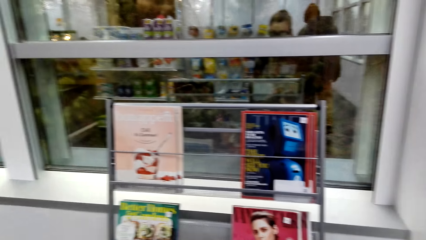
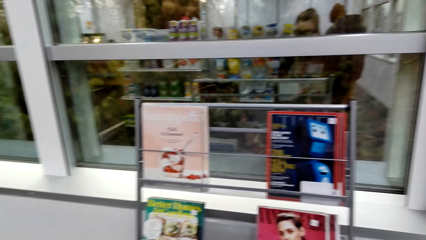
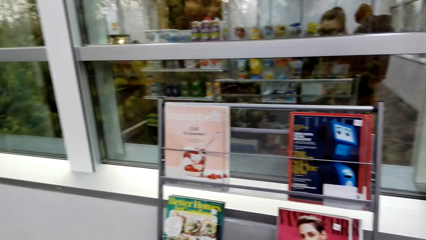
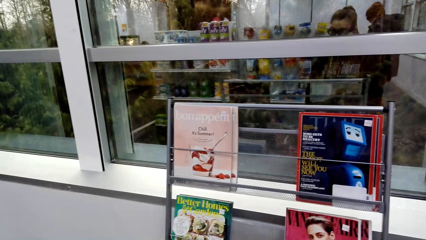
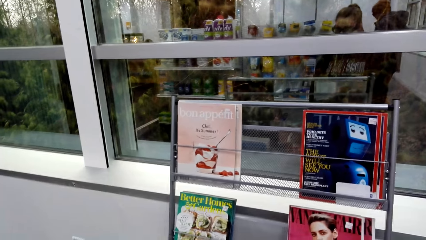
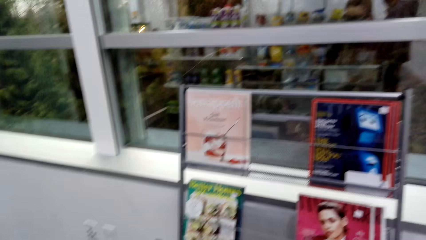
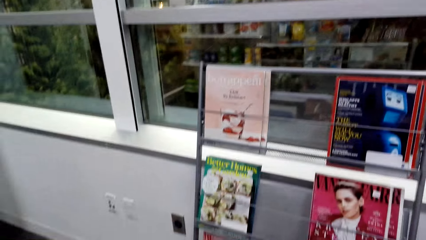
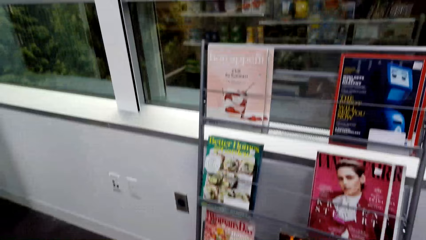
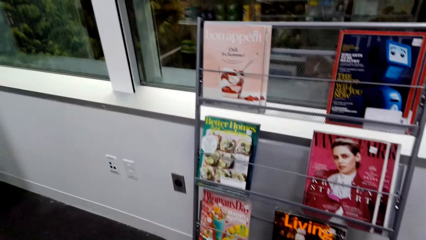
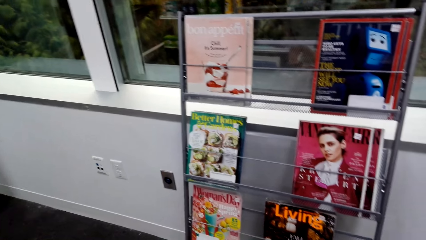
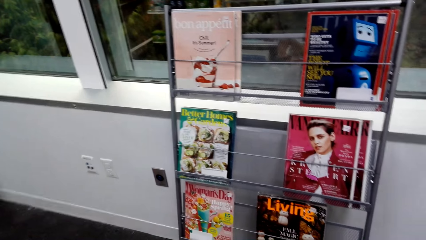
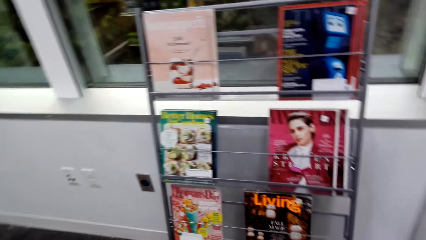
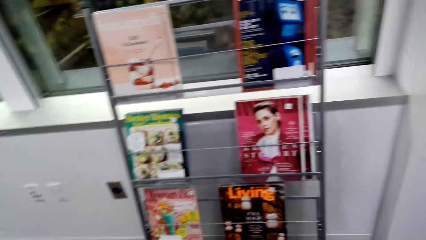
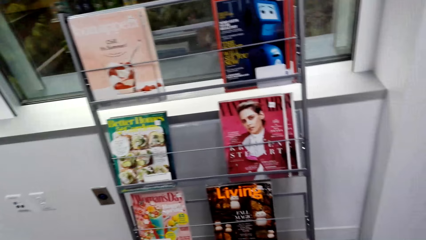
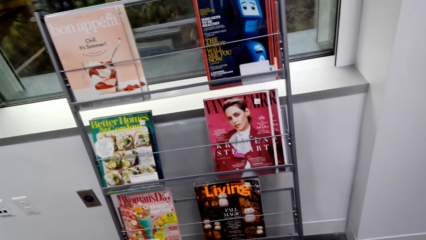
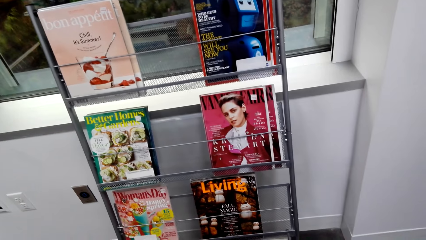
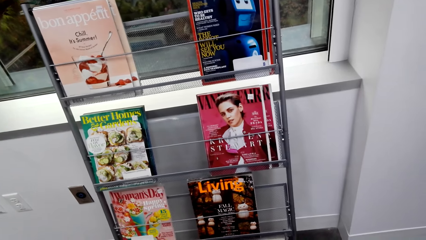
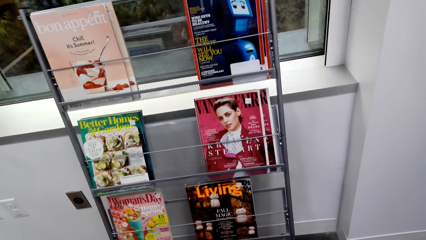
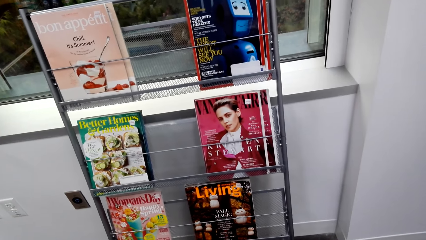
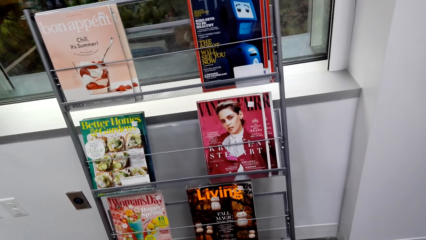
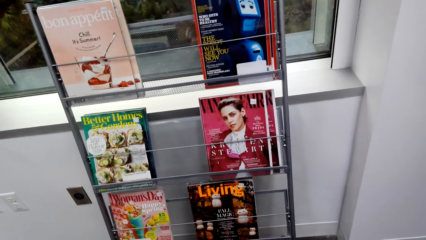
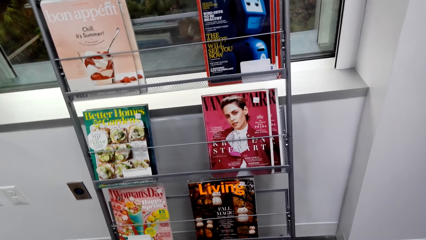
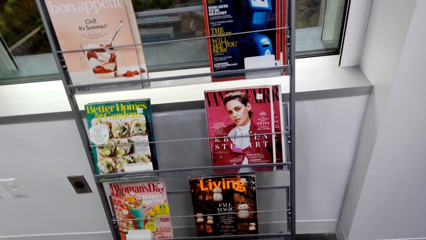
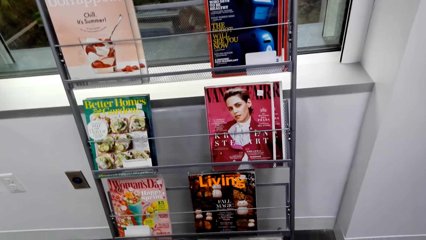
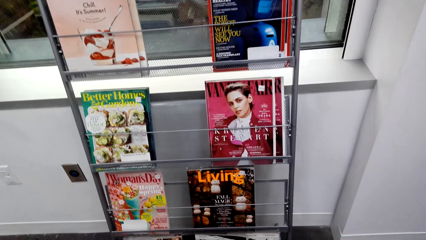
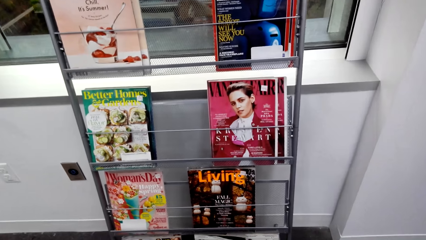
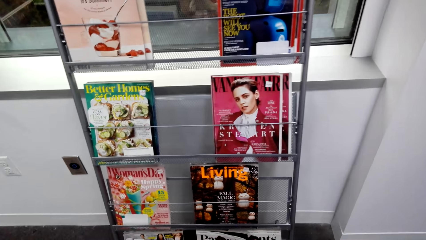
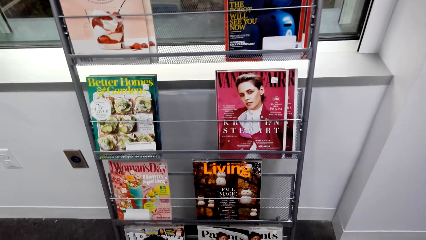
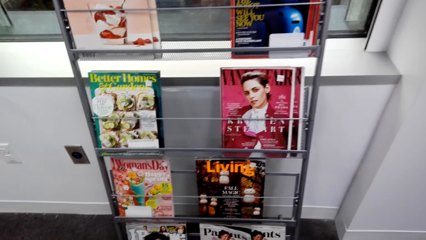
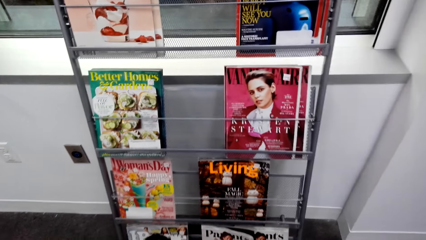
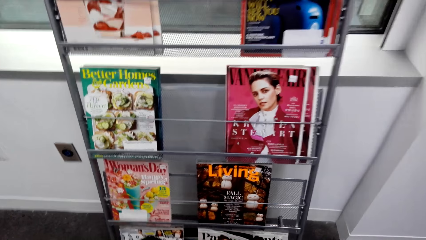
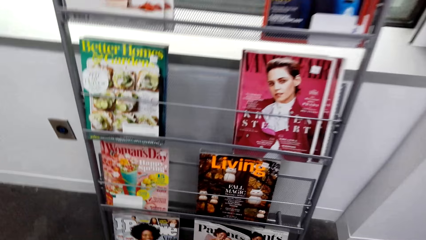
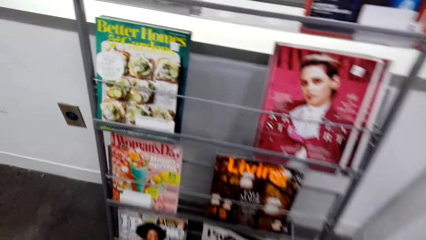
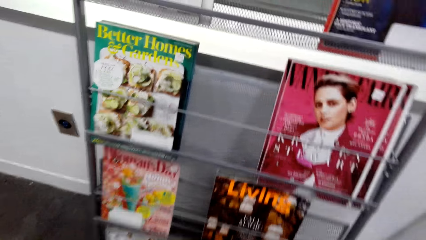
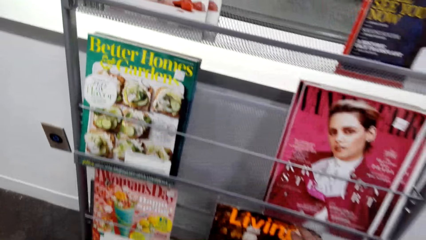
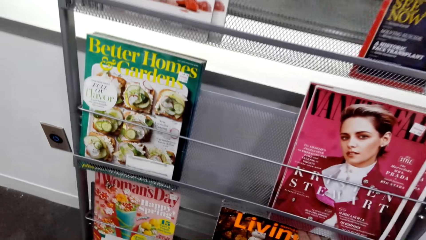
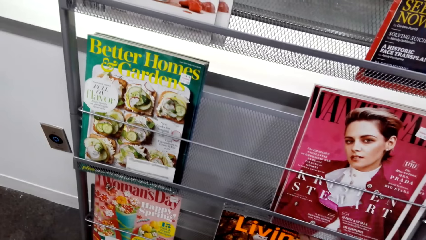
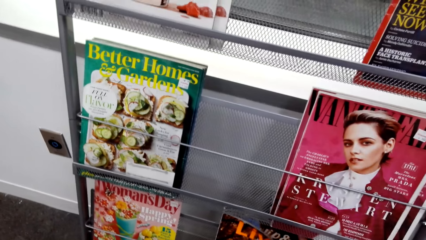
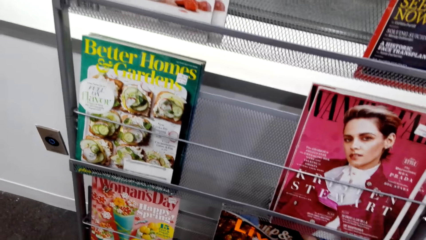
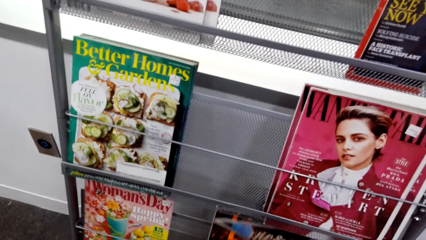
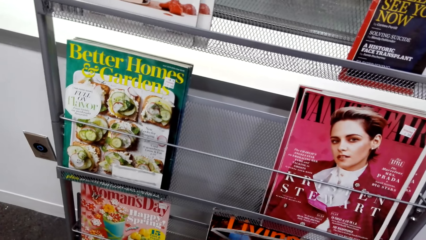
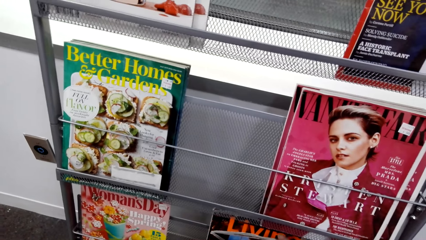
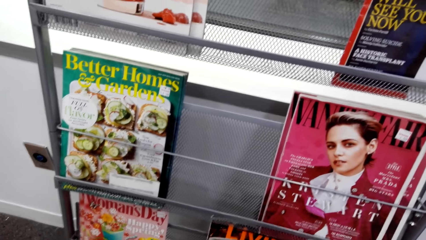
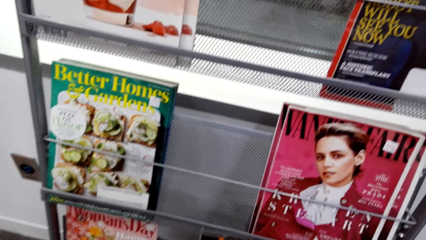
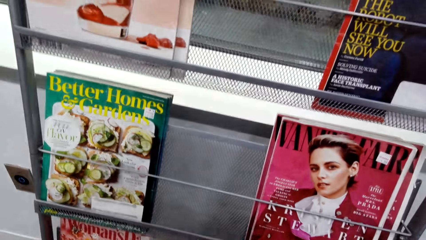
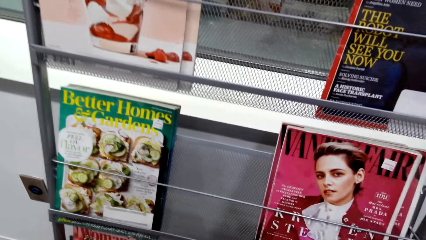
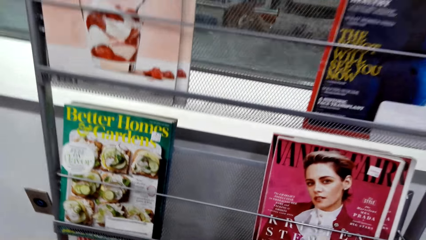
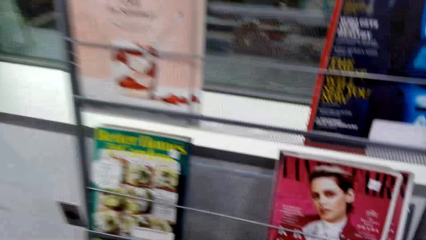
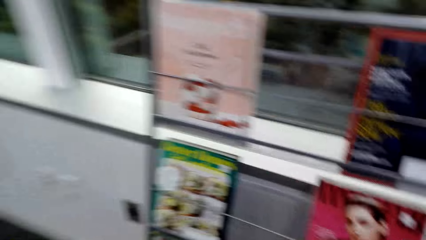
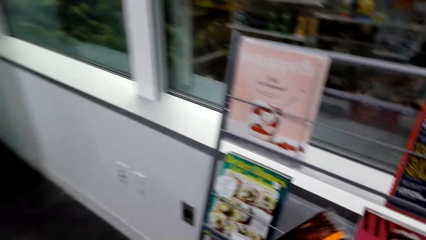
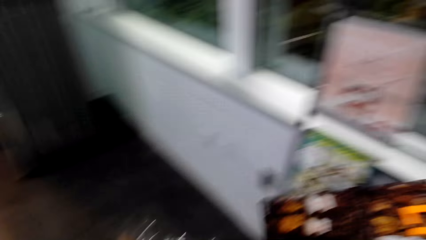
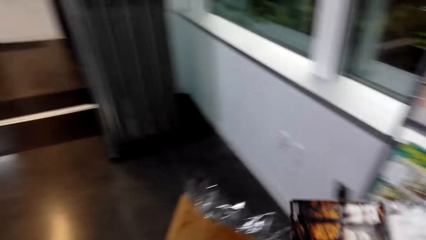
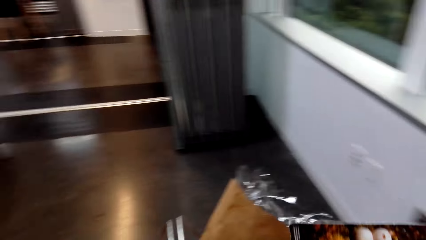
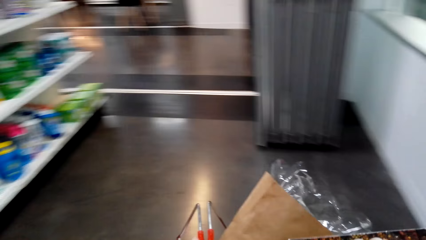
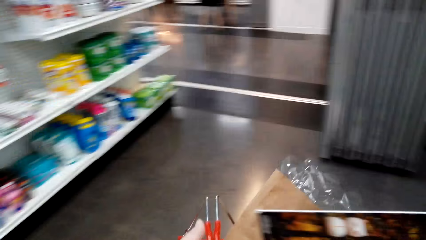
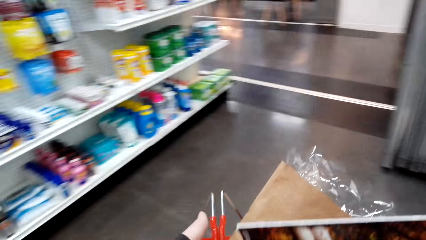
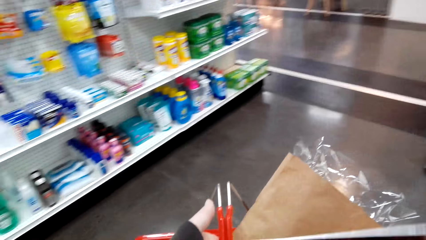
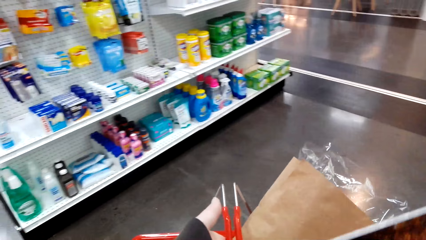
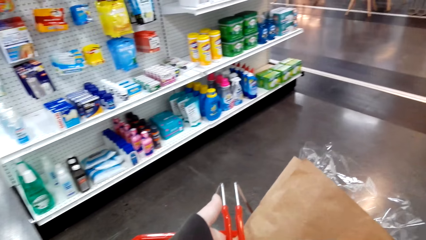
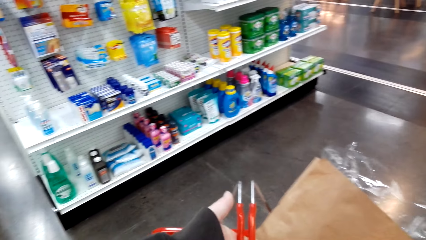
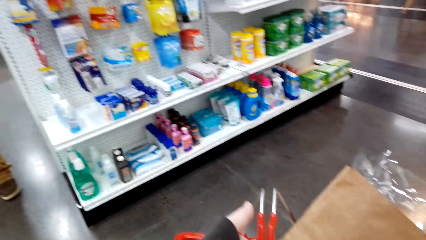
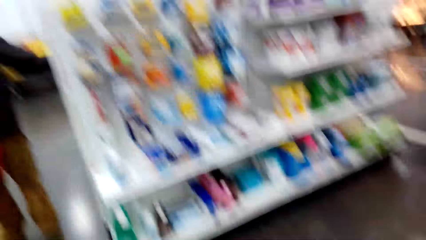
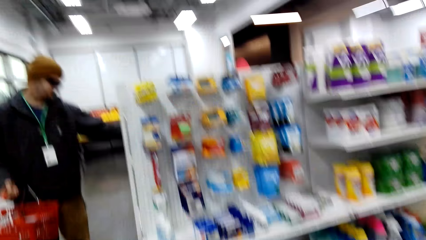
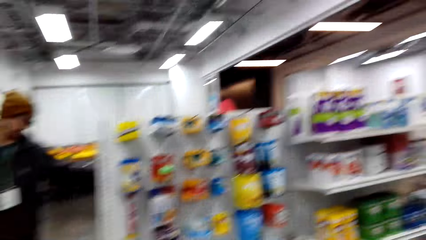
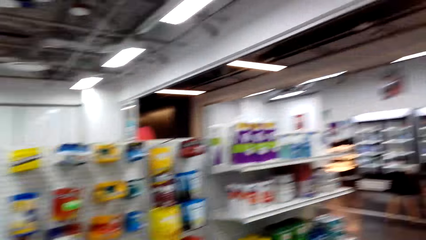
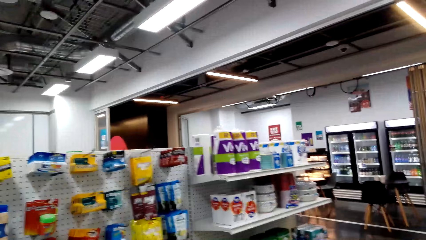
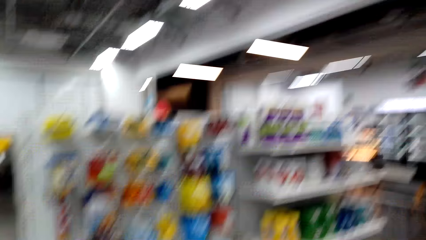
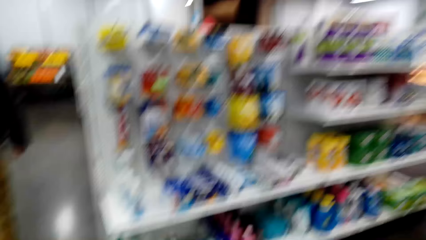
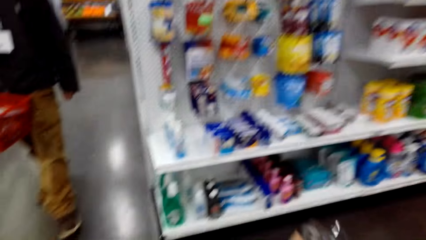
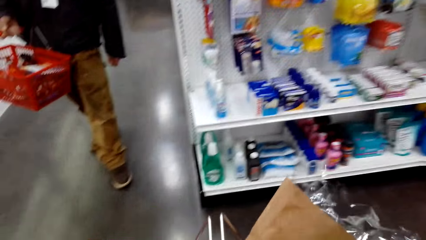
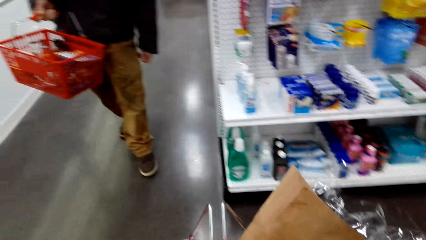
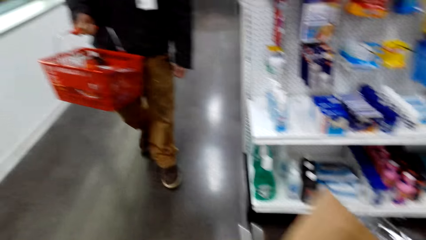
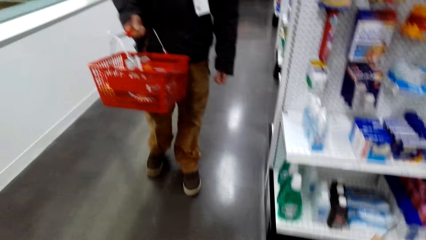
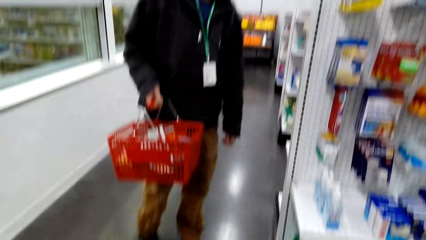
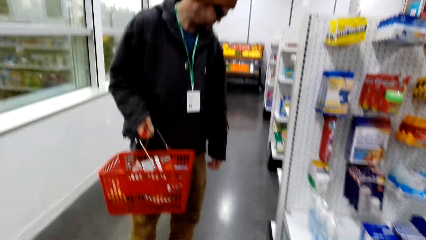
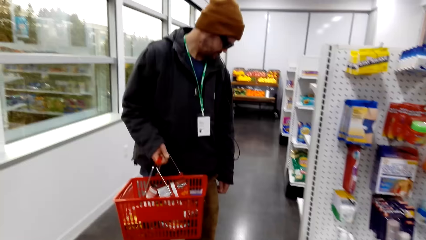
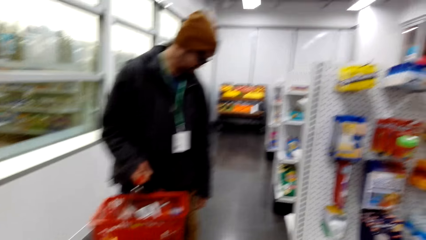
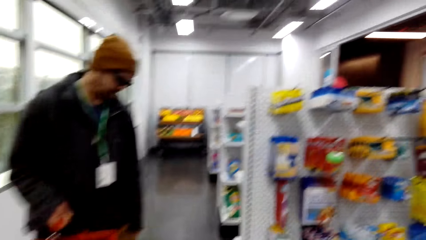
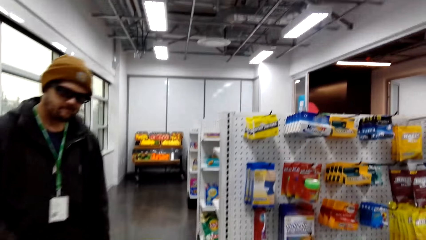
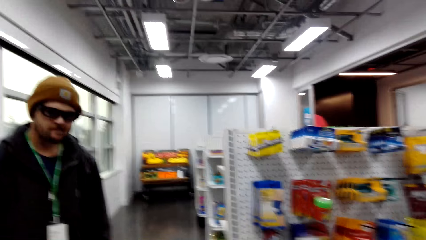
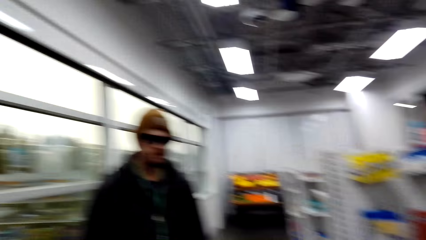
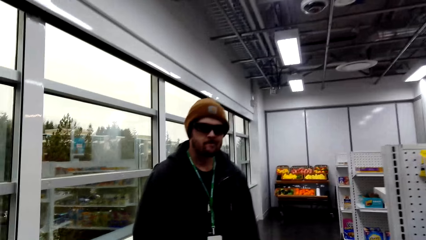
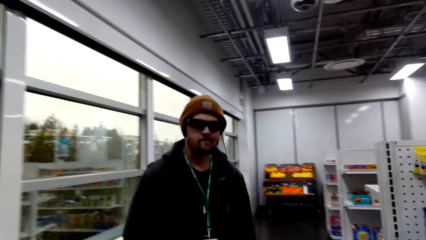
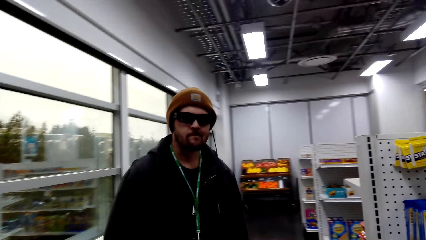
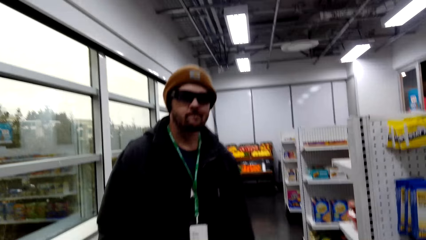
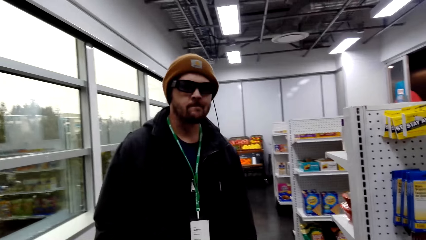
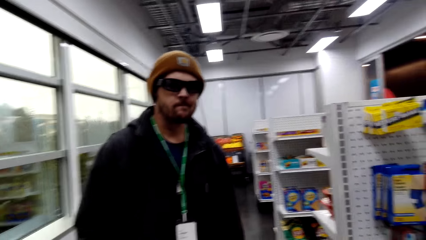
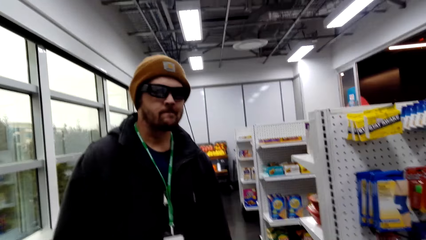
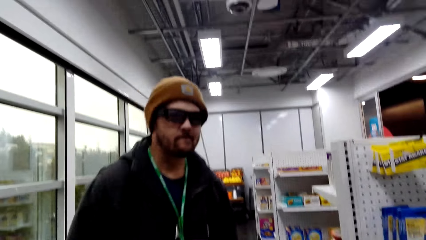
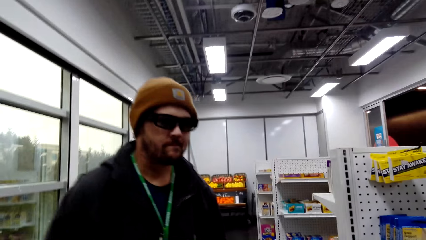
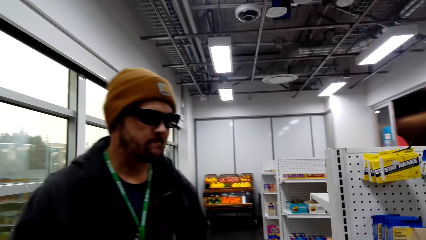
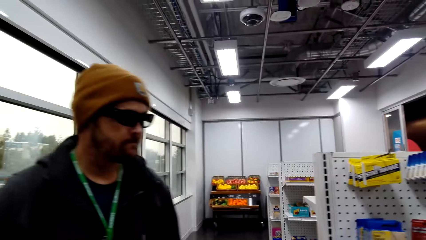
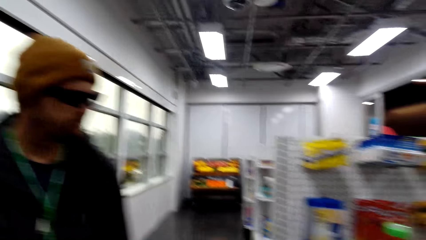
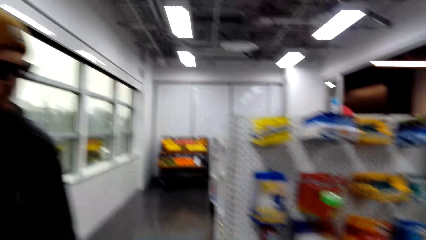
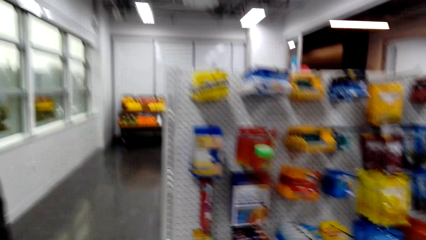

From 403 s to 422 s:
The camera wearer picks a magazine from the stand. They walk around the store. They dialogue with the person.
